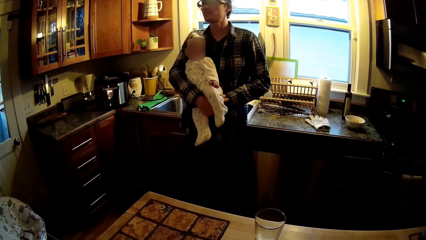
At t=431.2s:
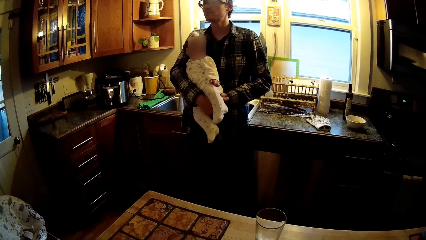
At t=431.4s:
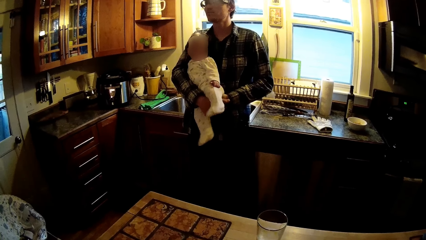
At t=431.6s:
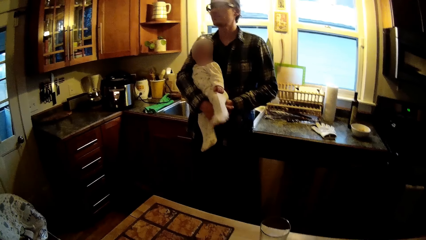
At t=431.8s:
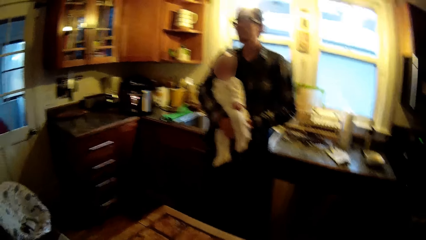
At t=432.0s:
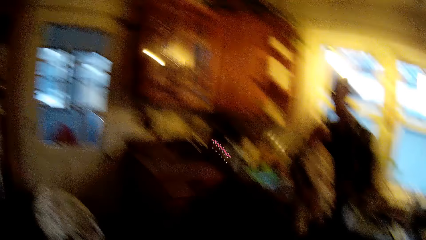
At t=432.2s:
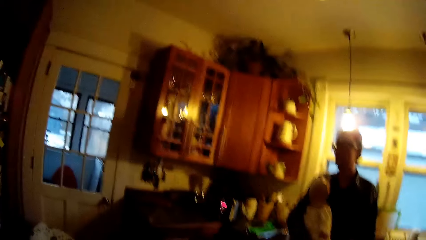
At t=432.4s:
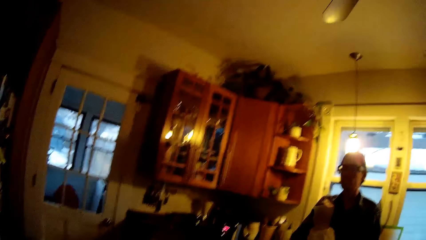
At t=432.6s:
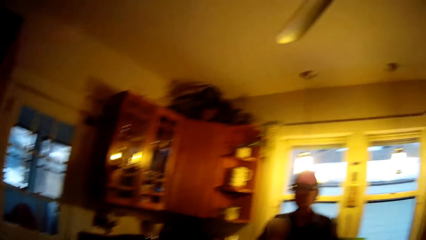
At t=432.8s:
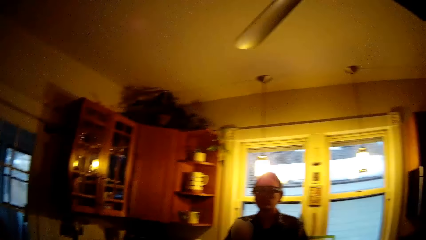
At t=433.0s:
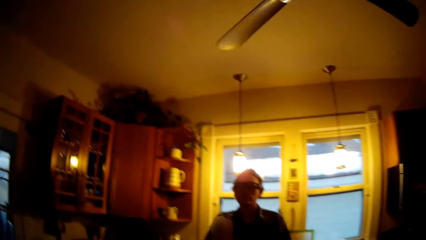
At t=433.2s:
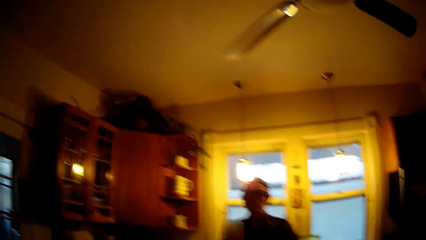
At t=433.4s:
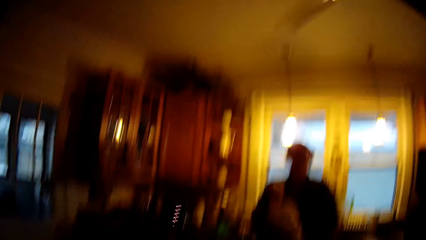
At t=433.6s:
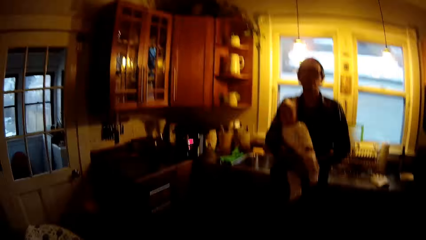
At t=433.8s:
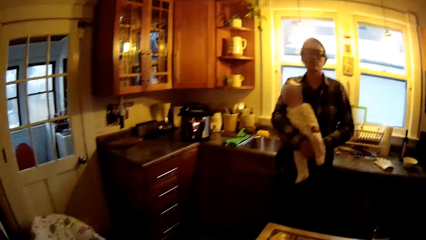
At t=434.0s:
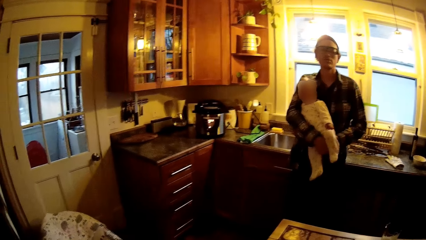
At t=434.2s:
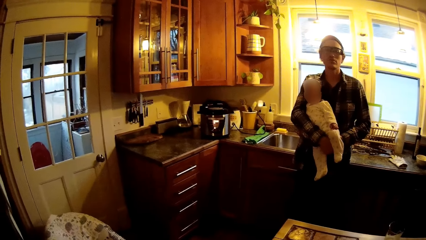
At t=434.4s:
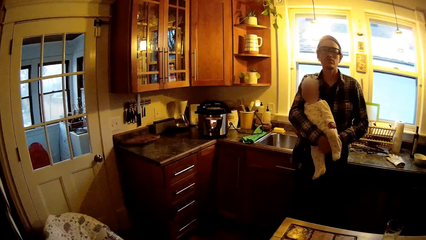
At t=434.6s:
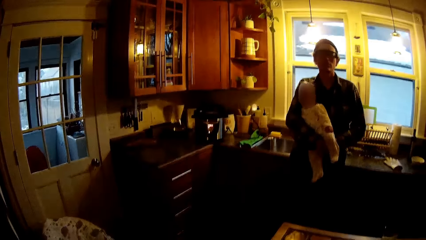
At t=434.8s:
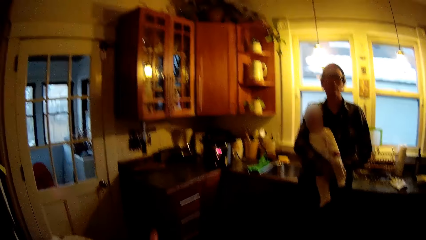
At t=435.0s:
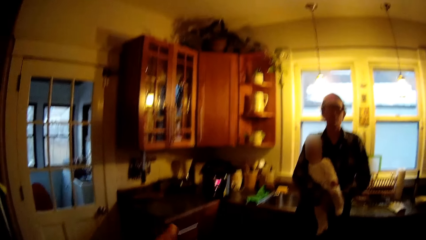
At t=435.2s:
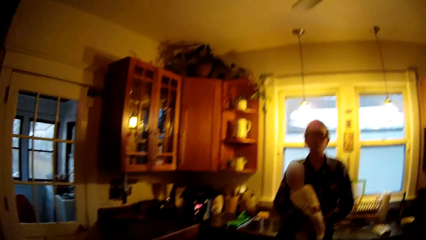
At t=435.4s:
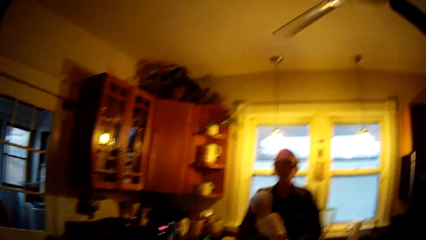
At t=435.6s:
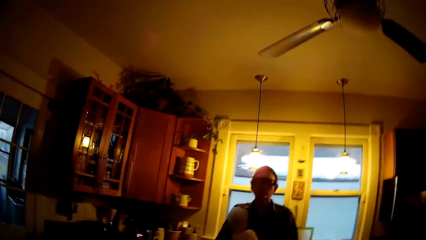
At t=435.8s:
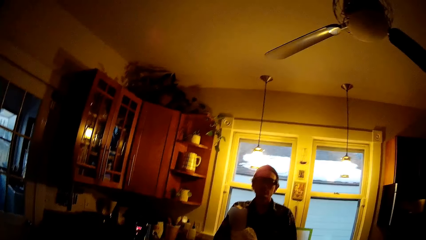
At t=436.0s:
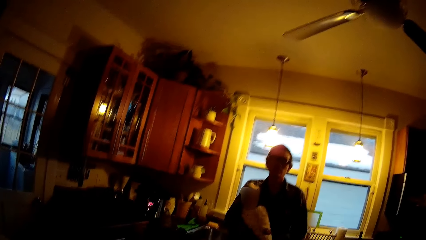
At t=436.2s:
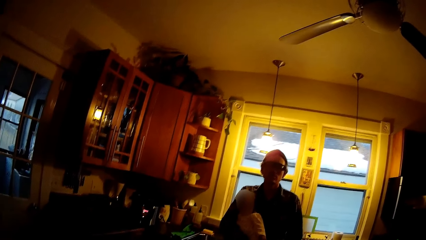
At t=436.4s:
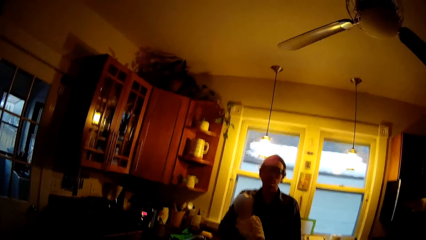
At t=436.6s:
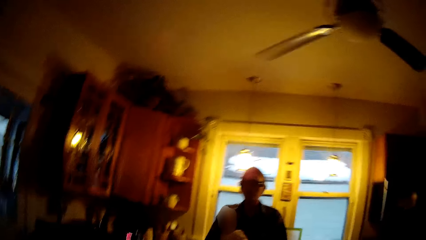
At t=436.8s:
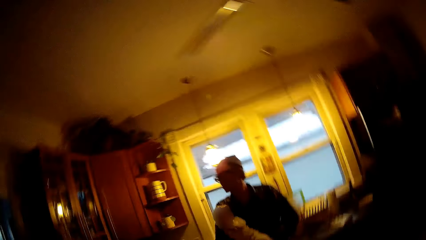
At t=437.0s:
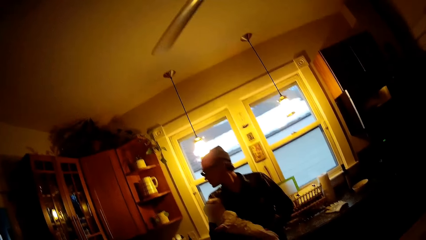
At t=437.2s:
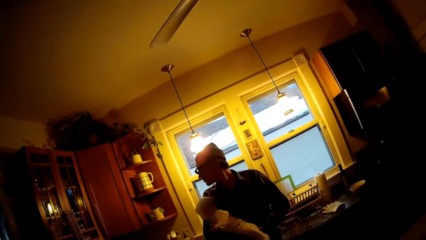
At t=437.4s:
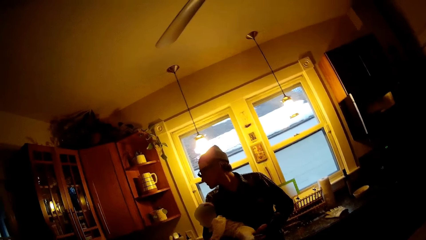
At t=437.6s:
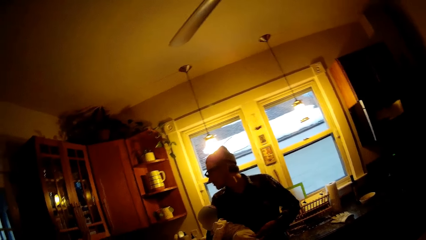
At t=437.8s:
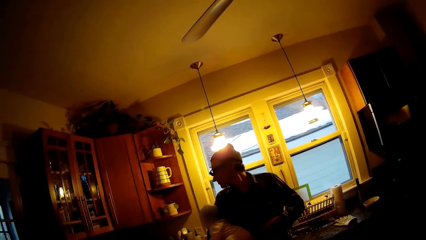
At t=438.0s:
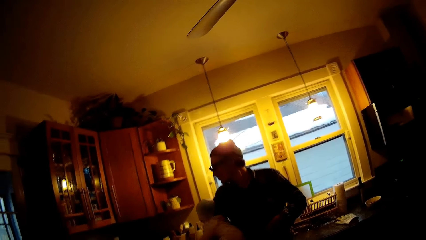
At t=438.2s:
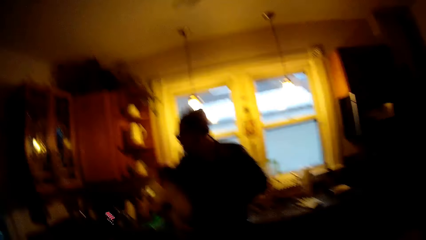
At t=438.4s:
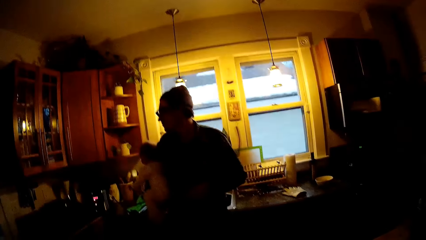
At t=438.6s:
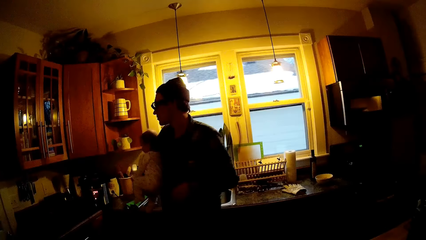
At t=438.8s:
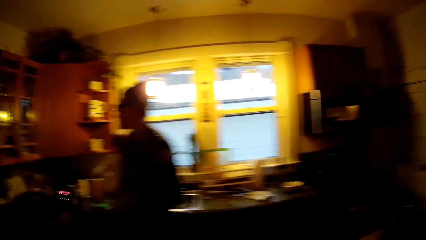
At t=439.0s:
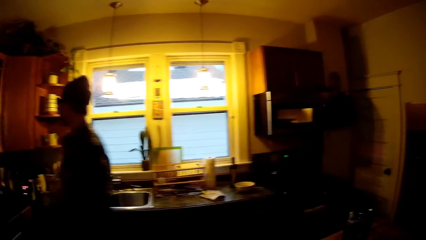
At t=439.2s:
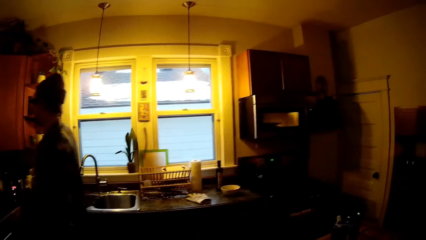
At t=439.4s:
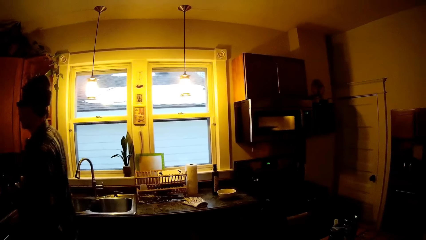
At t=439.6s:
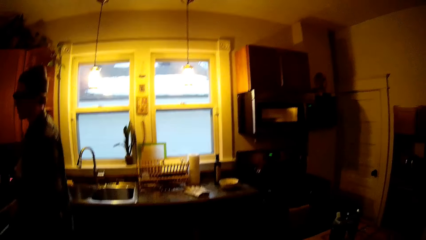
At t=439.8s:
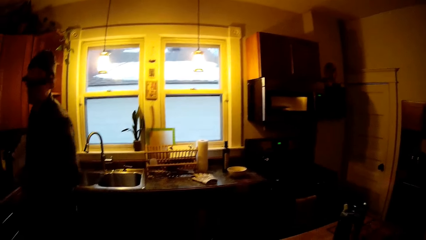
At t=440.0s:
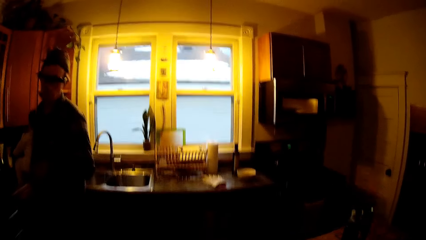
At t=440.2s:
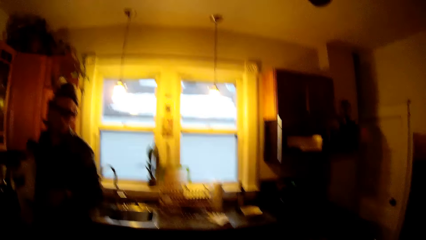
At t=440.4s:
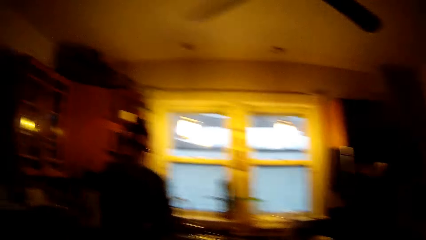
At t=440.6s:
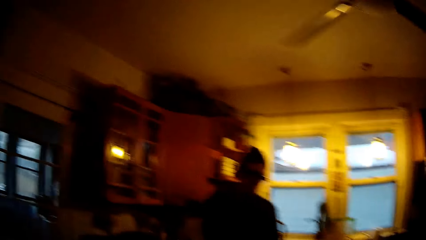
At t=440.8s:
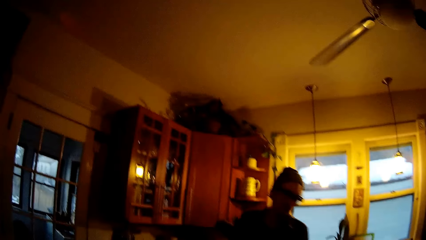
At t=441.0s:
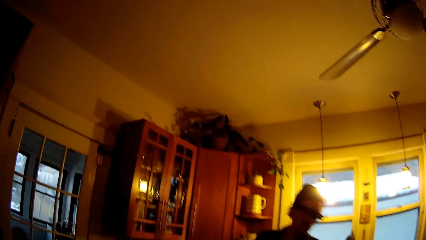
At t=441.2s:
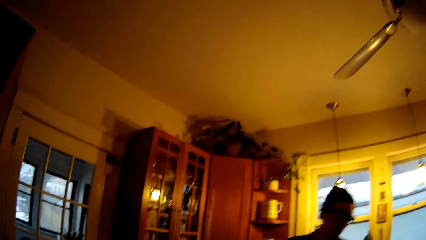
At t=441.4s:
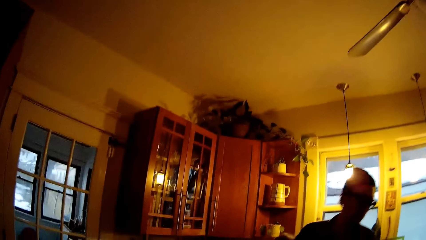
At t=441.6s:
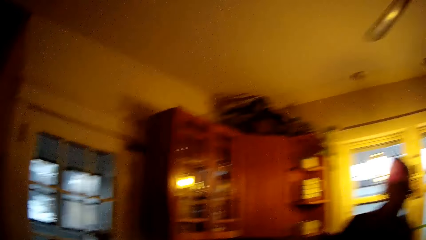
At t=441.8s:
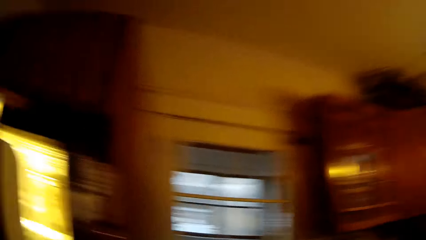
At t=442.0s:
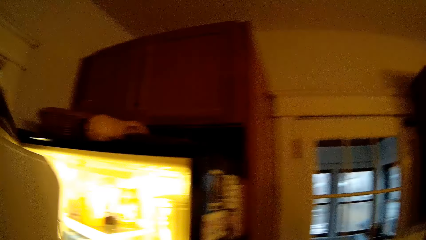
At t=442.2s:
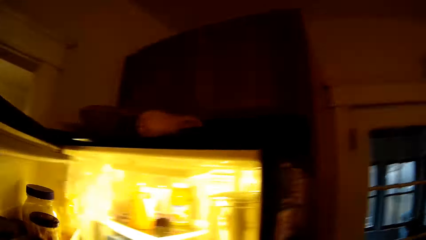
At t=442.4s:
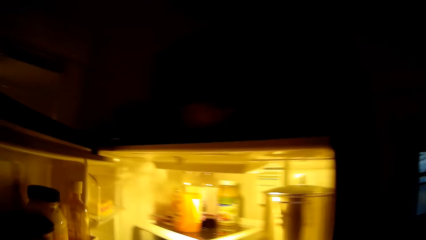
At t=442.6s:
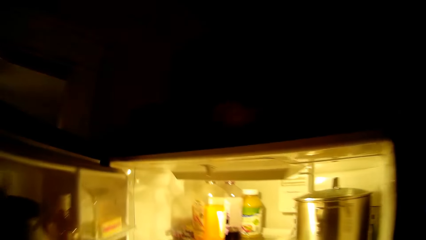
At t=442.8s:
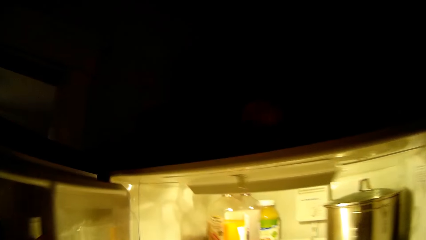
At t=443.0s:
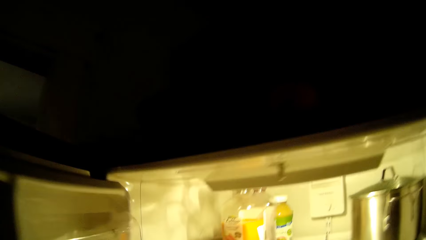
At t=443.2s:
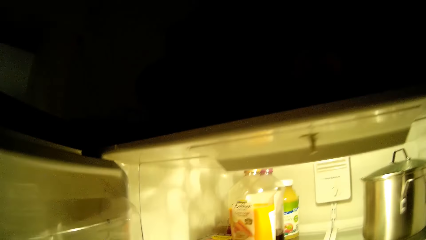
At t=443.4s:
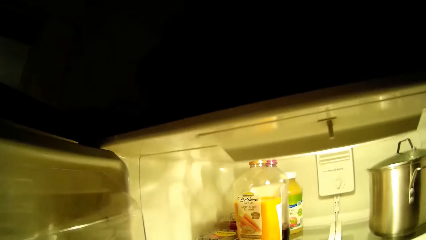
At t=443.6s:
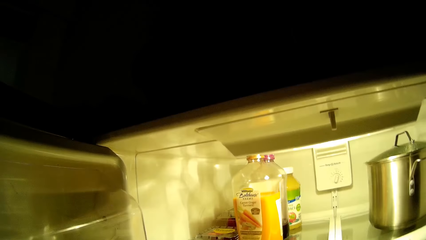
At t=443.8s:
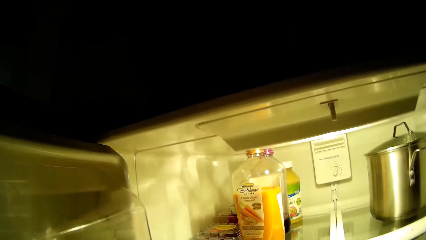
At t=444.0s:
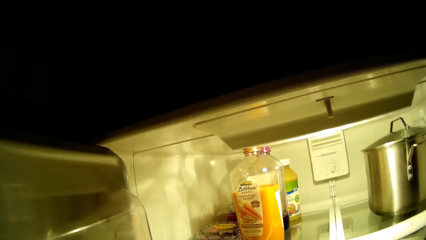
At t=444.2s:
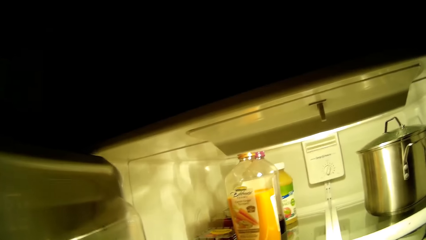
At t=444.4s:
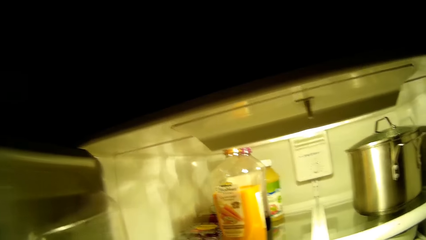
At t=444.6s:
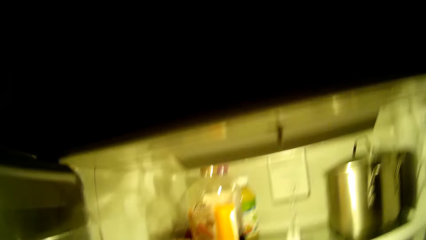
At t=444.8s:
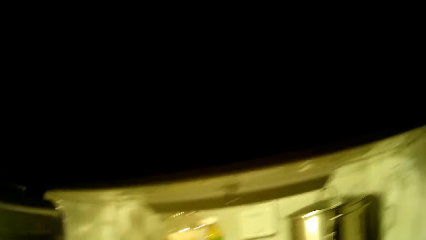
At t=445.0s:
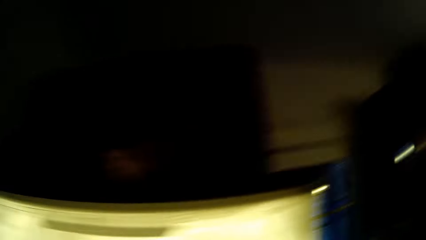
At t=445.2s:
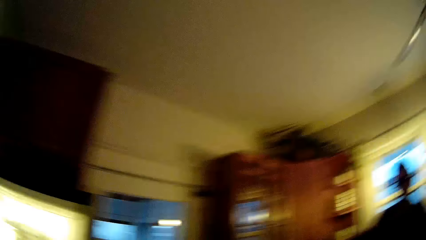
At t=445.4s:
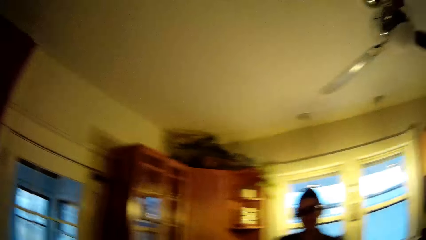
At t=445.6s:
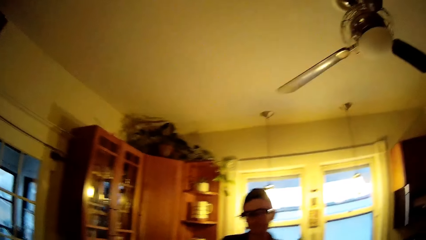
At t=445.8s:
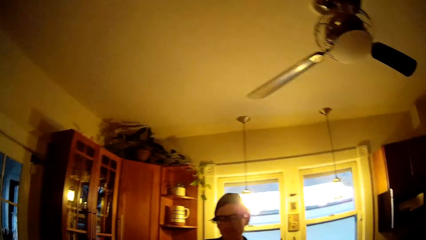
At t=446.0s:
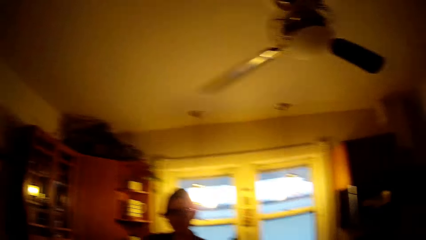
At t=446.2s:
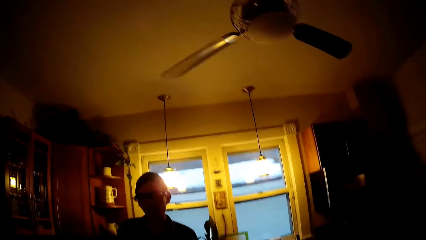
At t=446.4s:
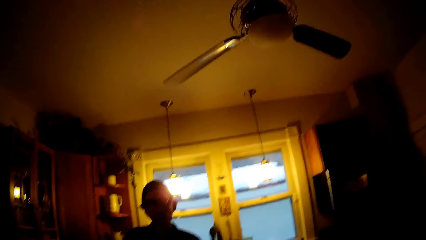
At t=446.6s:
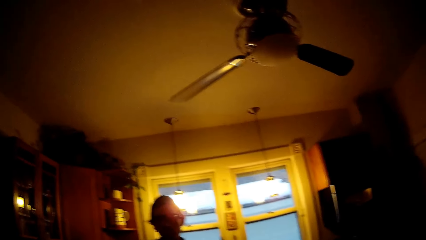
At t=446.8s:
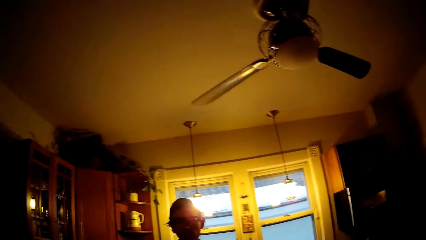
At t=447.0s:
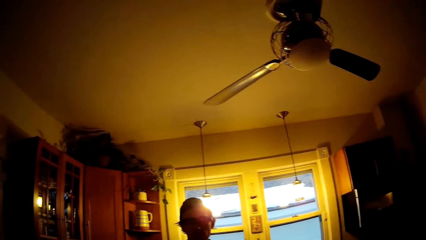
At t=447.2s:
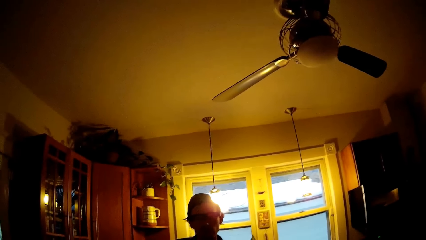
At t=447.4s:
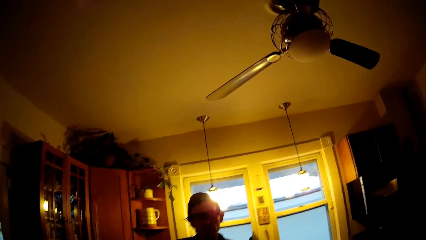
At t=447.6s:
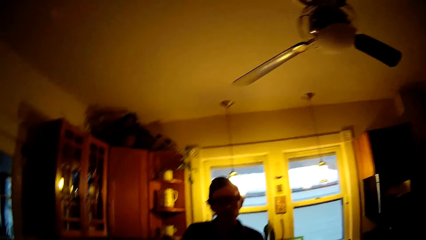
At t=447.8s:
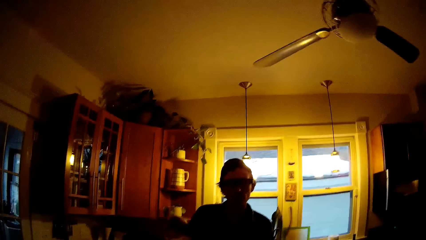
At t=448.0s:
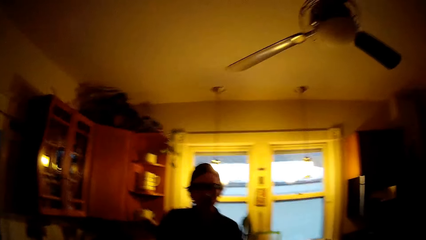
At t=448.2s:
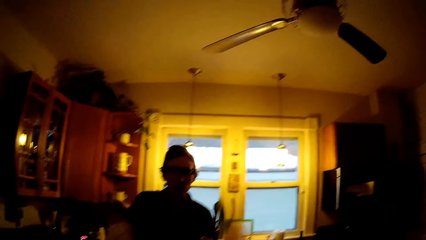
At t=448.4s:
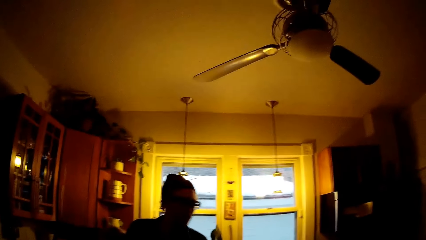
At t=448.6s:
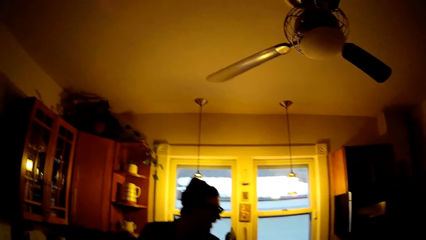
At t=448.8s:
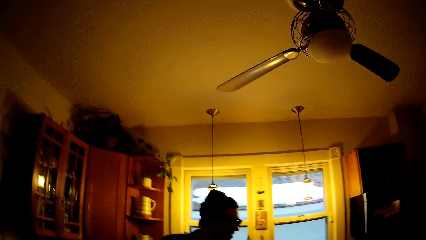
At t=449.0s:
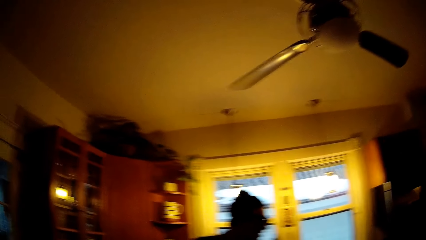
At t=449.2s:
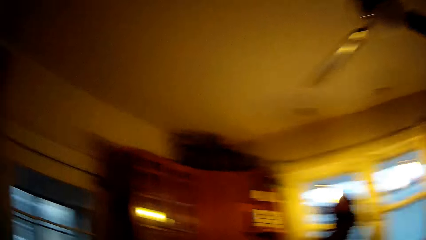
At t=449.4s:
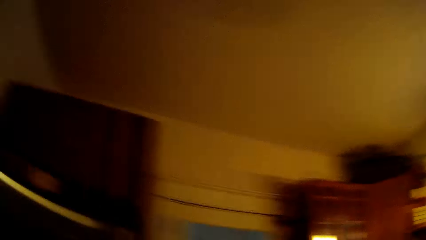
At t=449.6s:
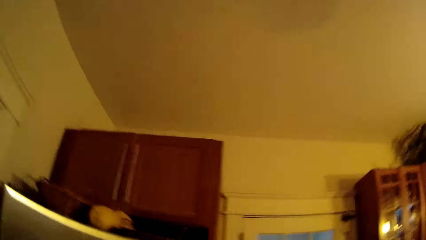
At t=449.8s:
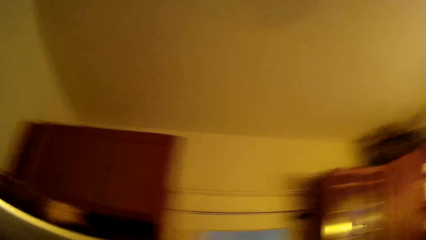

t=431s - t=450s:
The camera wearer opens a fridge in the kitchen with her left hand. She closes the fridge in the kitchen with her left hand. She looks at the man while talking to him.
